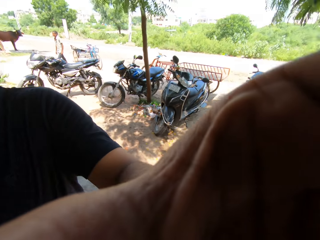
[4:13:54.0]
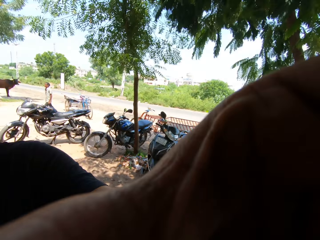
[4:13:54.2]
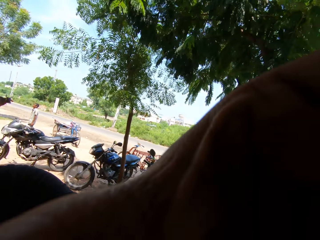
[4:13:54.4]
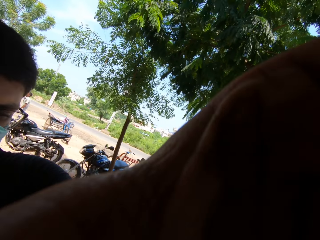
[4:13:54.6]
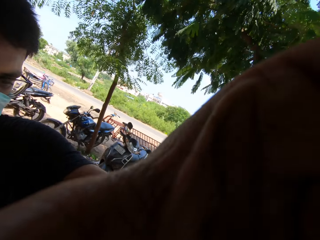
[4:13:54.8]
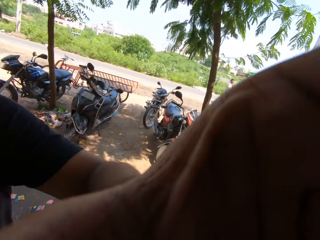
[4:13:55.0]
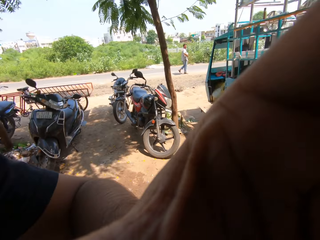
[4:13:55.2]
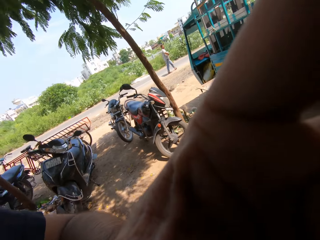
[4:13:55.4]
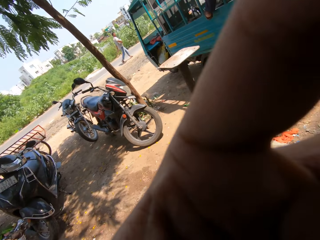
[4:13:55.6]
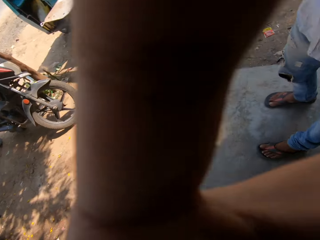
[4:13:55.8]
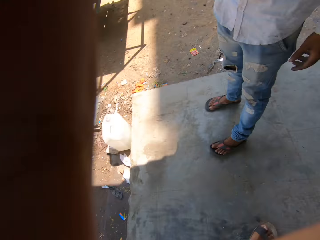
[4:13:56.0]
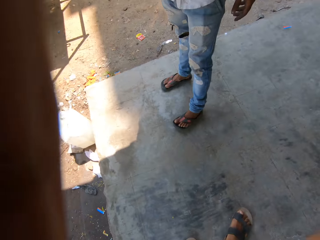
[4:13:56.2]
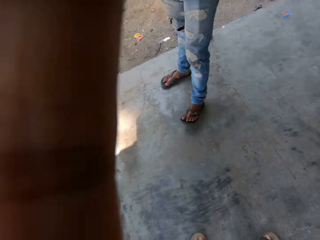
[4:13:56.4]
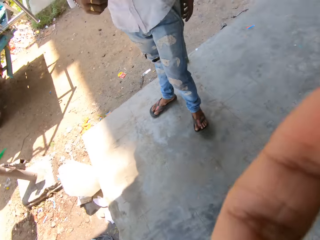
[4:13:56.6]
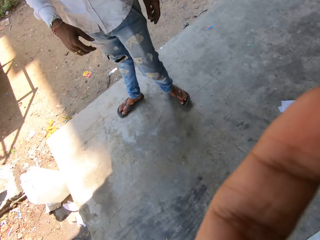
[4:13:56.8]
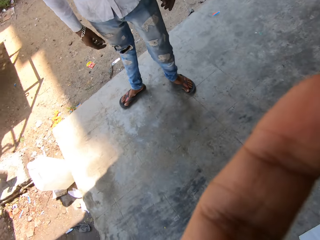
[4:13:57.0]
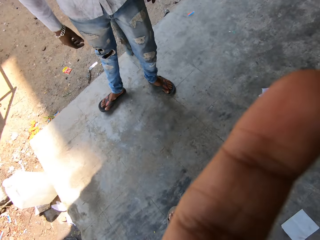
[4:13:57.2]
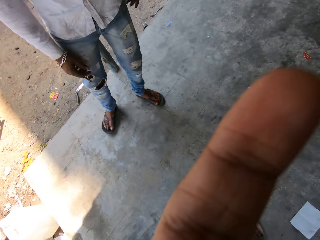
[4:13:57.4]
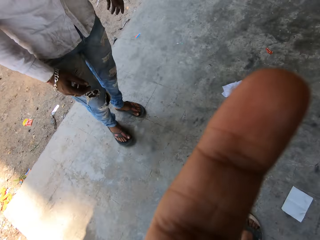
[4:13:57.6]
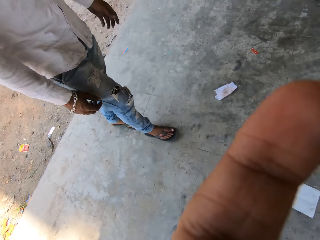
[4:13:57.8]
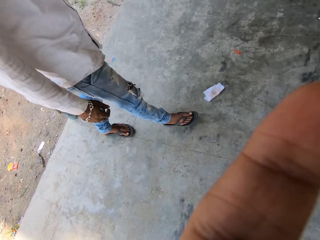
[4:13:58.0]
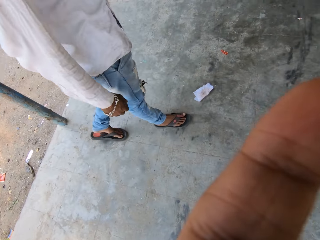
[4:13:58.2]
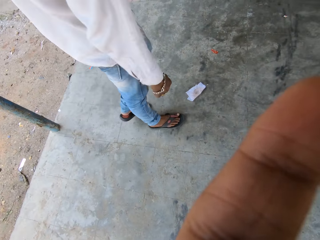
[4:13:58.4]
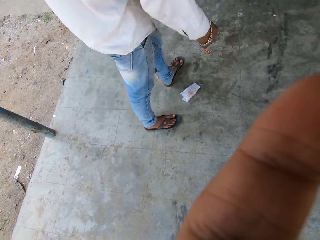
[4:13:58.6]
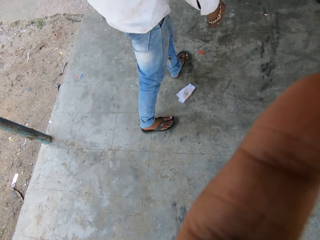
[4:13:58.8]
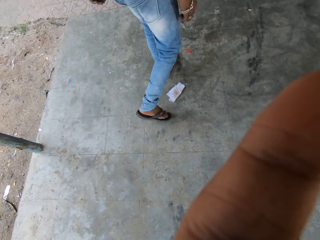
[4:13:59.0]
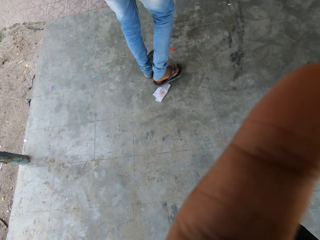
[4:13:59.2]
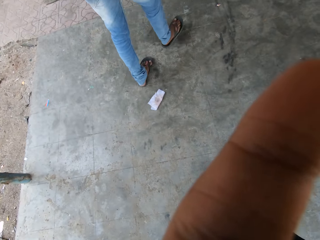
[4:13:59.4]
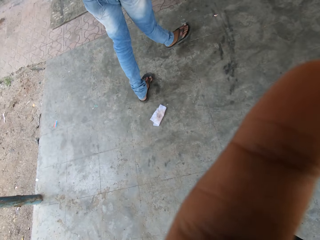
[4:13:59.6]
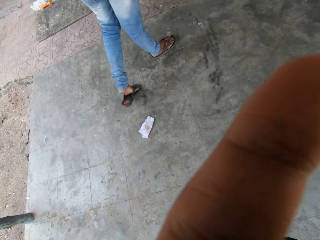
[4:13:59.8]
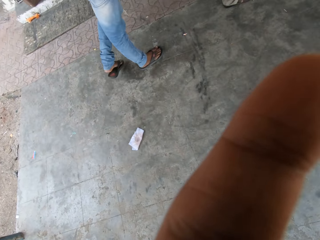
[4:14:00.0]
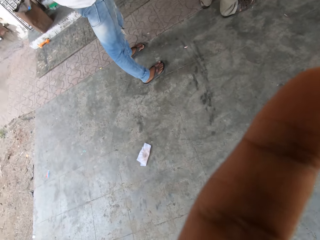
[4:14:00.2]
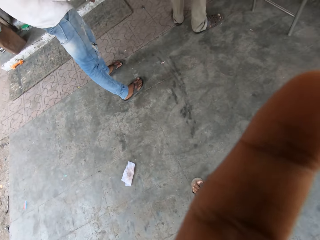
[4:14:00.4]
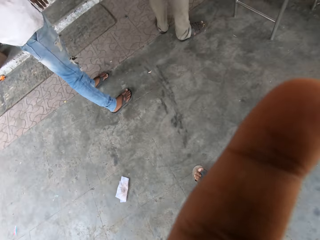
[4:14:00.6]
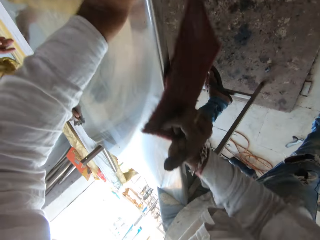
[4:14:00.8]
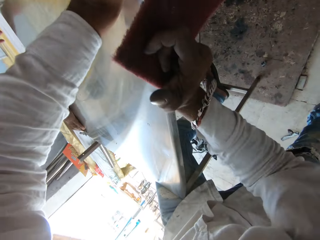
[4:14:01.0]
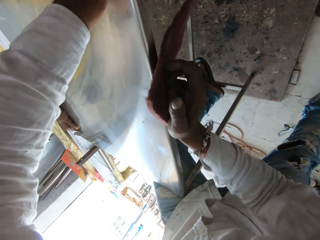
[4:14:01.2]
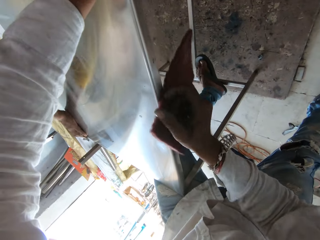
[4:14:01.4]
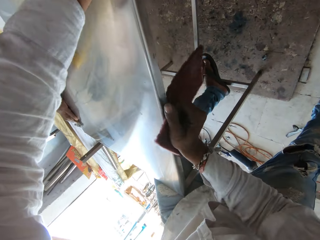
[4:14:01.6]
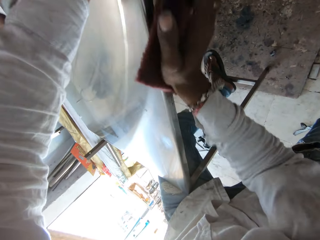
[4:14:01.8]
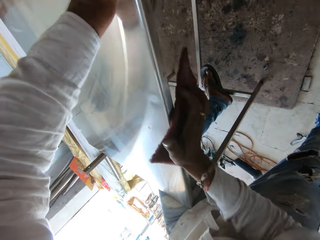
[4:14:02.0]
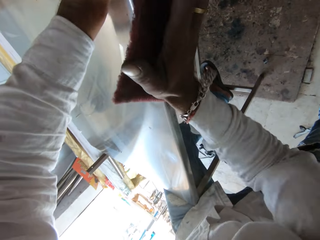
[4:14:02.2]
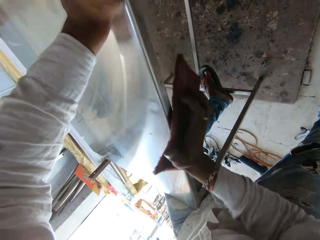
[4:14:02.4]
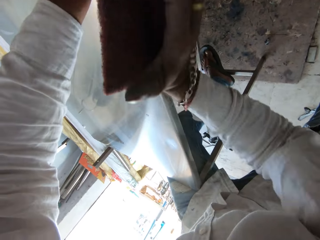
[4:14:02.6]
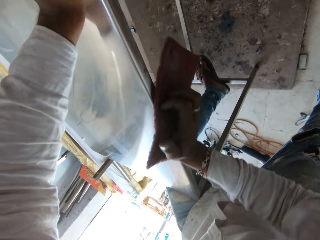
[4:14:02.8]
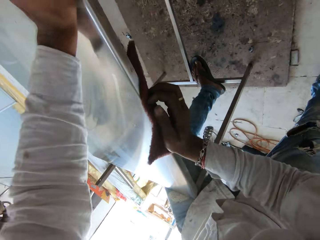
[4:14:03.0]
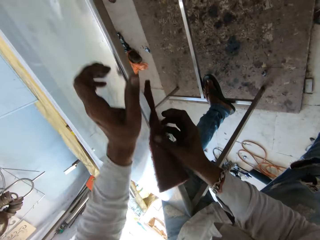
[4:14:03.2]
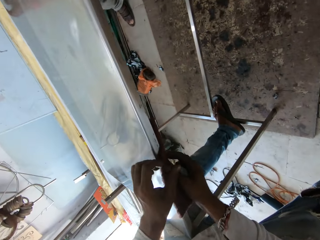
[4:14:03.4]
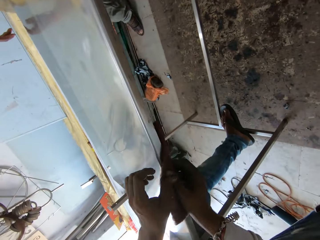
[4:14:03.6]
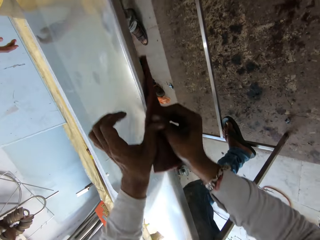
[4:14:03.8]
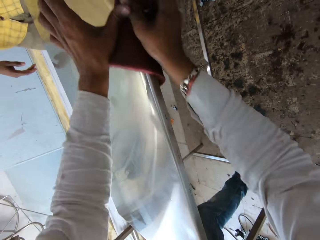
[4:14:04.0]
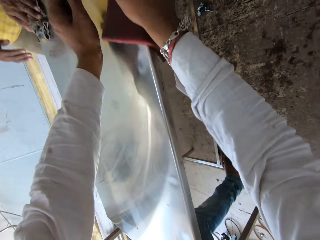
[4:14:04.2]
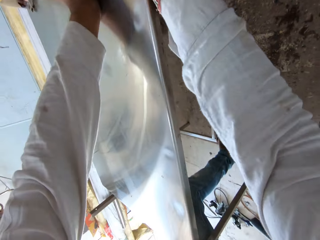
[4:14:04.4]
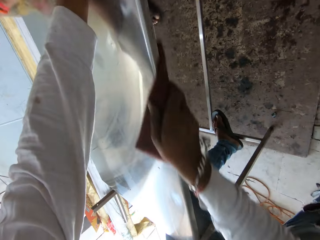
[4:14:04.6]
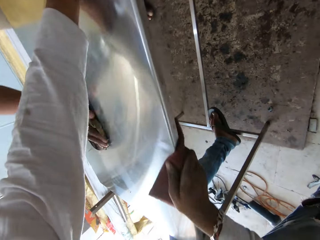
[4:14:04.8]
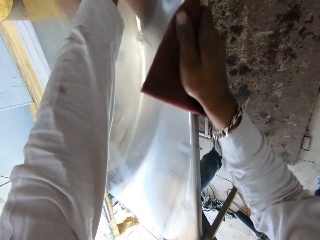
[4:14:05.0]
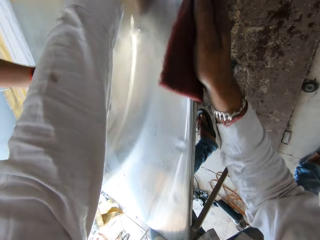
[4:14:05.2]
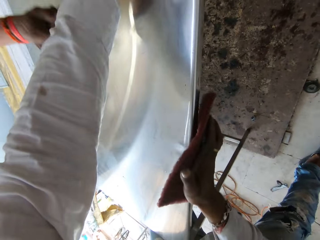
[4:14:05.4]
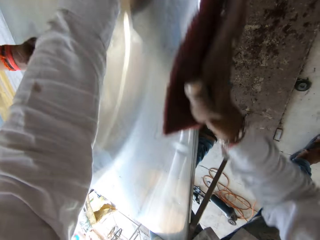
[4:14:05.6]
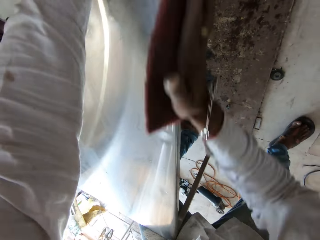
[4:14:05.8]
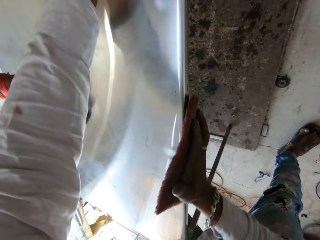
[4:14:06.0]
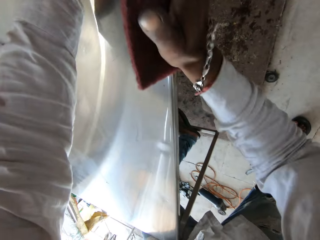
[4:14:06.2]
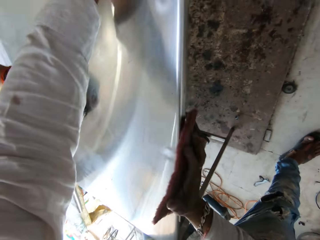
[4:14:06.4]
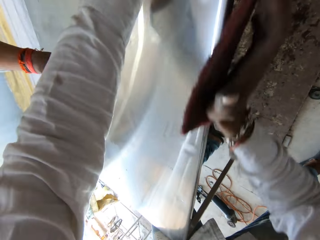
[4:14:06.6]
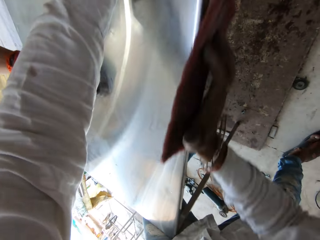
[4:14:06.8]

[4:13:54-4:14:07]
The camera wearer interacts with a man. The man cleans the table with a cloth. The camera wearer rubs the stainless steel table with sandpaper.

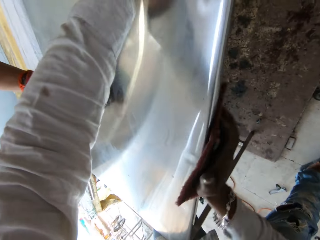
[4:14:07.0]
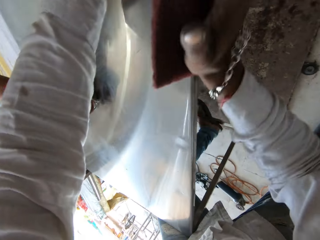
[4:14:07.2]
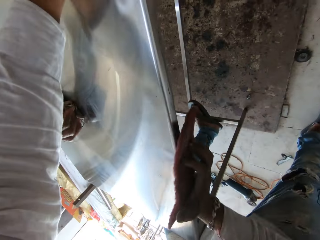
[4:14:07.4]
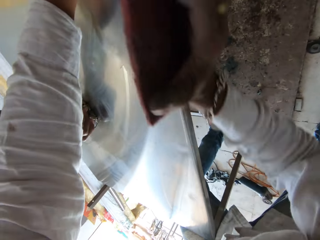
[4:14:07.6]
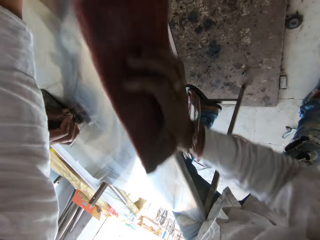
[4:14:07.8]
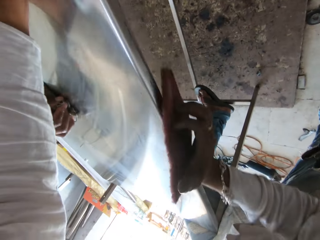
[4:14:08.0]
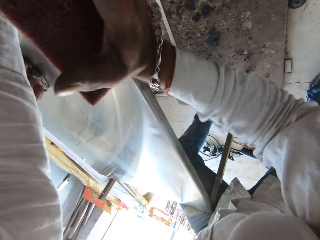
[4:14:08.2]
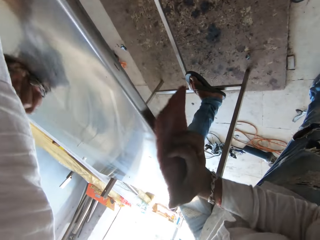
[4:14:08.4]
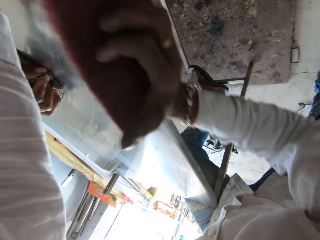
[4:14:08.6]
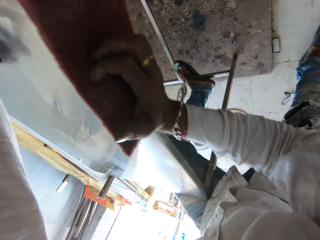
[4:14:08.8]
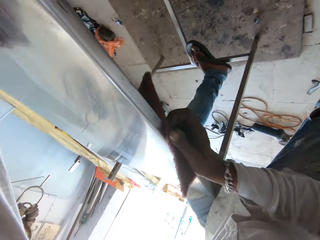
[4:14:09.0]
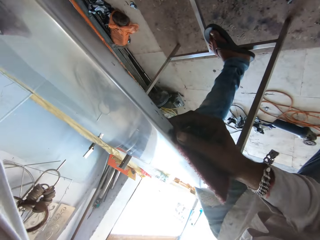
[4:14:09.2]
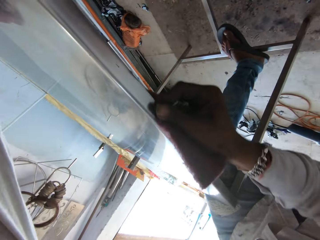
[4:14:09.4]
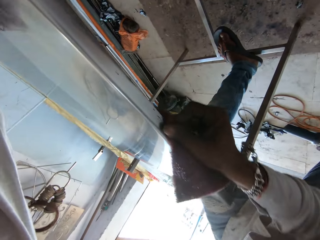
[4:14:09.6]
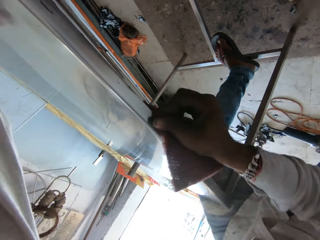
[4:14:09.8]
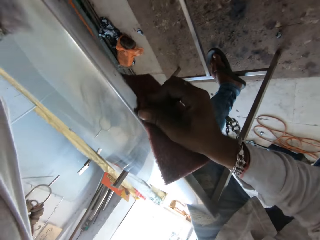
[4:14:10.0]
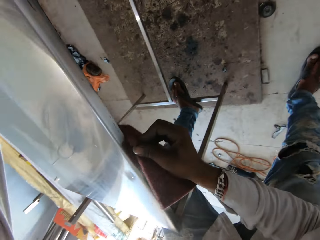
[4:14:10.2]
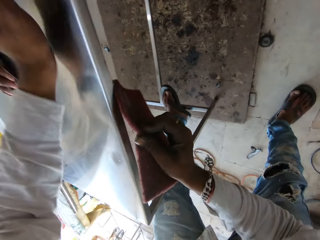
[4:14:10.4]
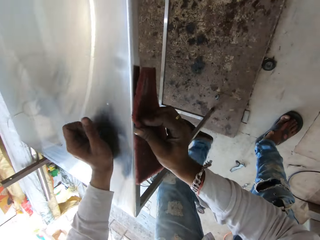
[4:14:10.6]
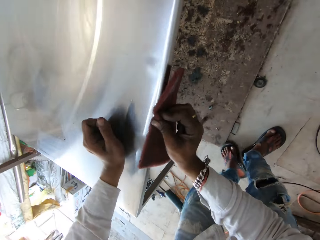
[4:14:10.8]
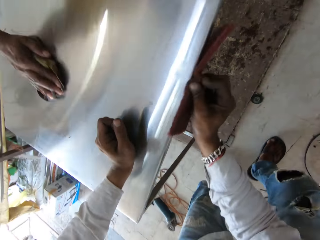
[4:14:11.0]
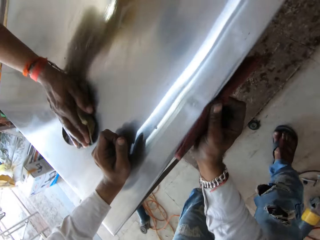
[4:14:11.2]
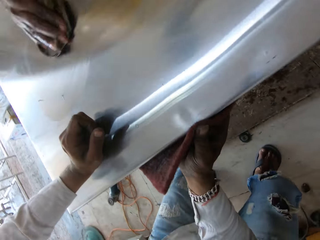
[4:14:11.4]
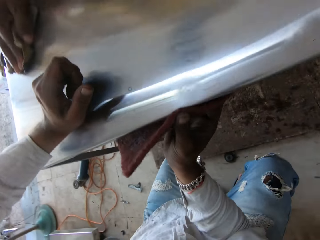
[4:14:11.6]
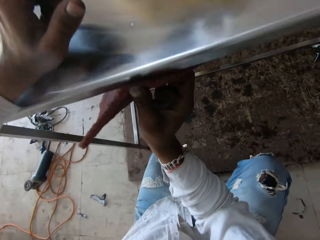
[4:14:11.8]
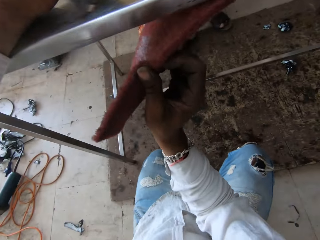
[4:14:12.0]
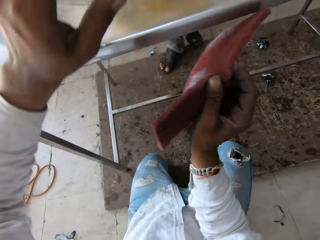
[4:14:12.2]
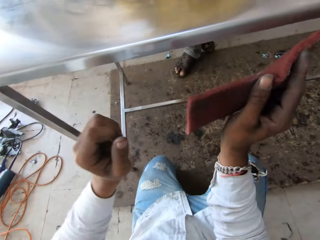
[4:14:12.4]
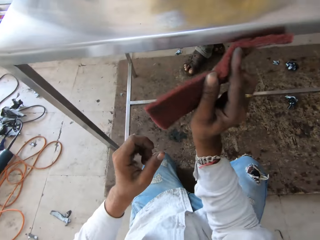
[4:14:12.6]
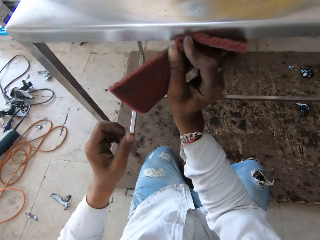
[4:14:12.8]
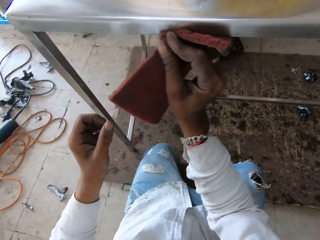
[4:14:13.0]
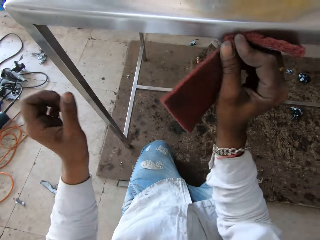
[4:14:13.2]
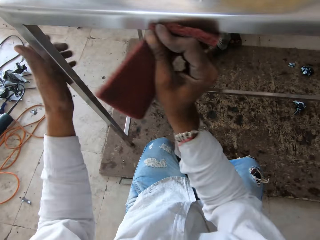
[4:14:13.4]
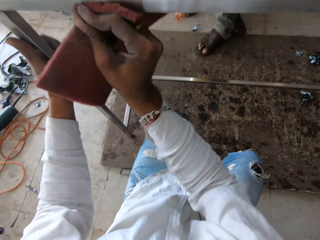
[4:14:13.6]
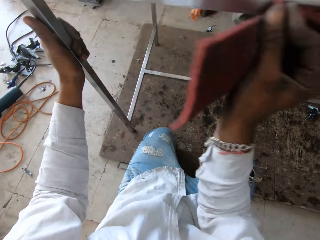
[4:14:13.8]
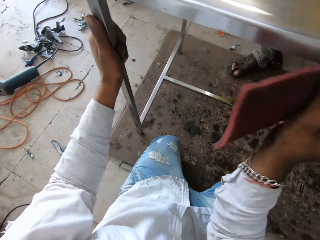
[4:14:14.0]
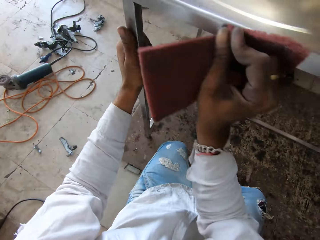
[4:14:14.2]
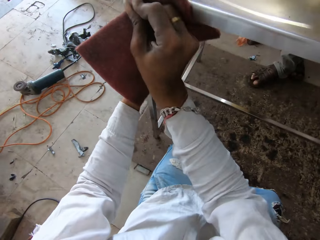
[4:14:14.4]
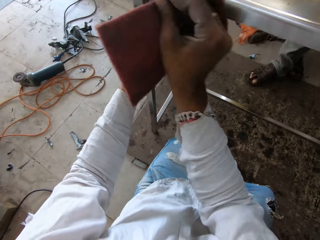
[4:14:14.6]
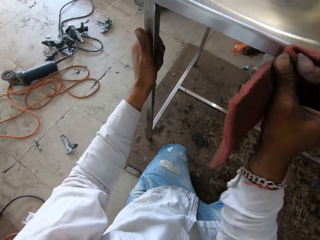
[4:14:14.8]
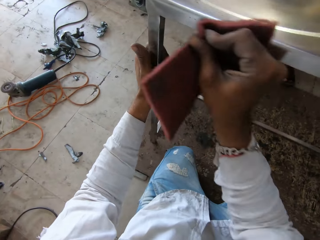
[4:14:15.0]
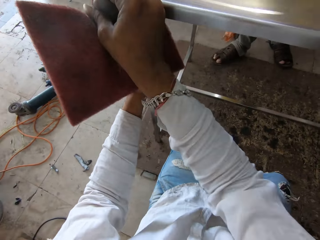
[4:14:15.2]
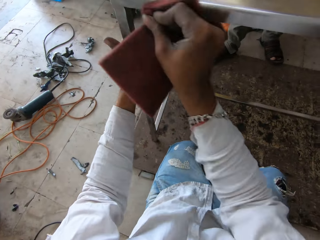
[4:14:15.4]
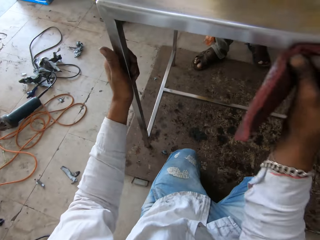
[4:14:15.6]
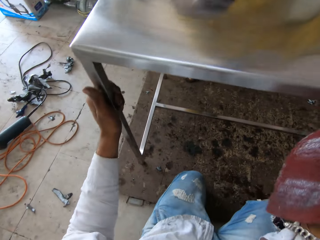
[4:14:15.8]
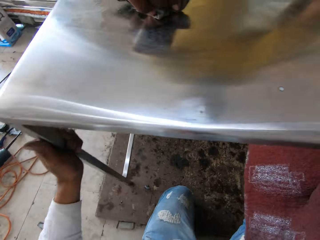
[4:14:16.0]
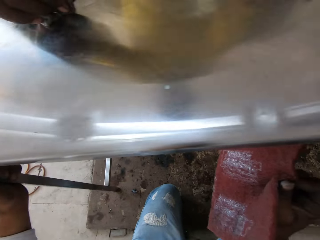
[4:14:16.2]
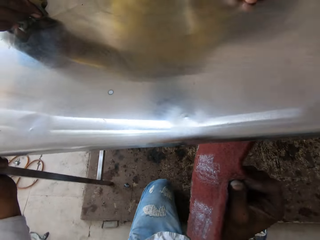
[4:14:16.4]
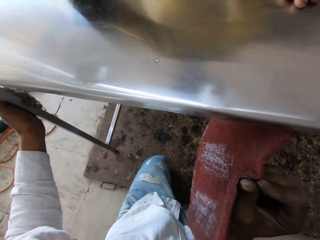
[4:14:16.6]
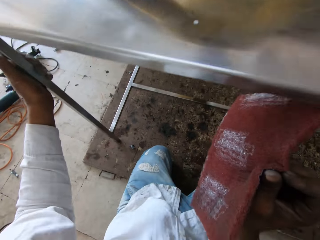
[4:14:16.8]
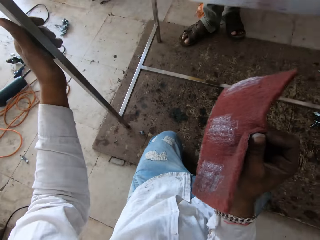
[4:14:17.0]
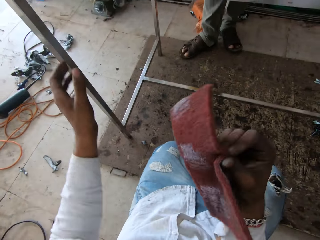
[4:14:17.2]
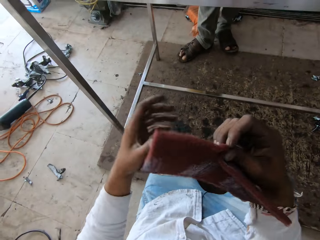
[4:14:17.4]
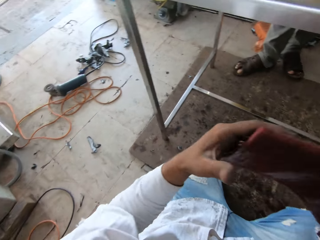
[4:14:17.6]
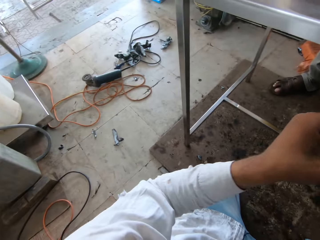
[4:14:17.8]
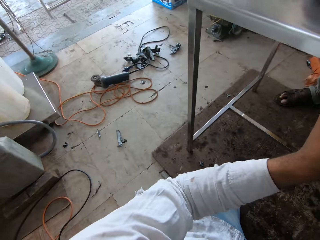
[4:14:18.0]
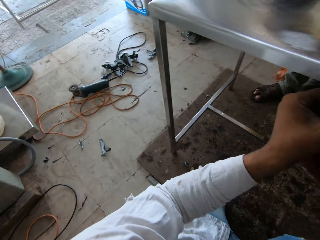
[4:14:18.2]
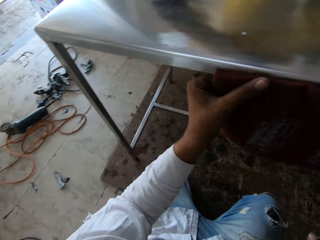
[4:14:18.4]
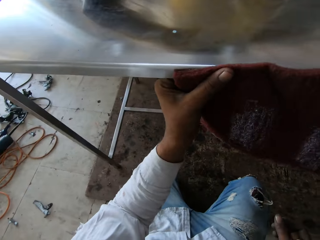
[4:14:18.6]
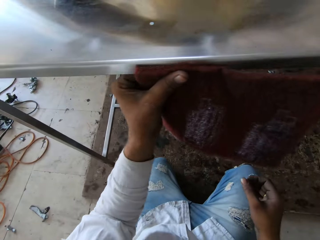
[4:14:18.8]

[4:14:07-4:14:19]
The camera wearer bends down.
